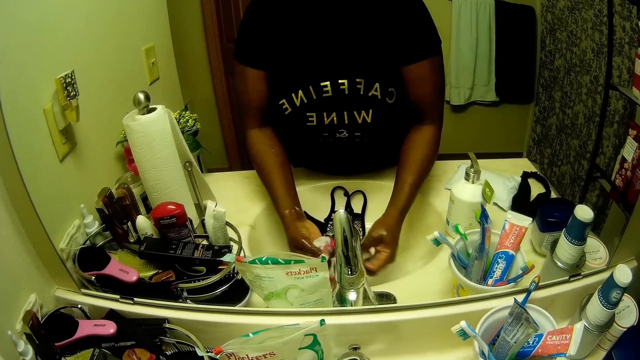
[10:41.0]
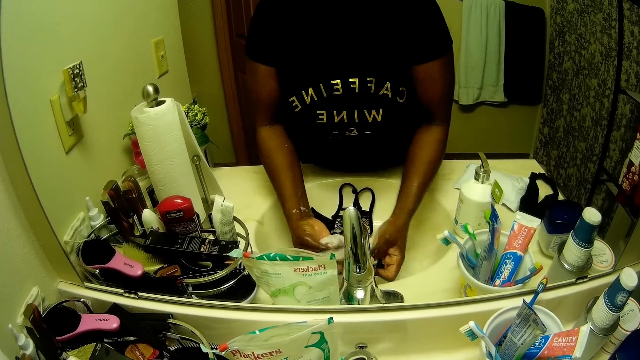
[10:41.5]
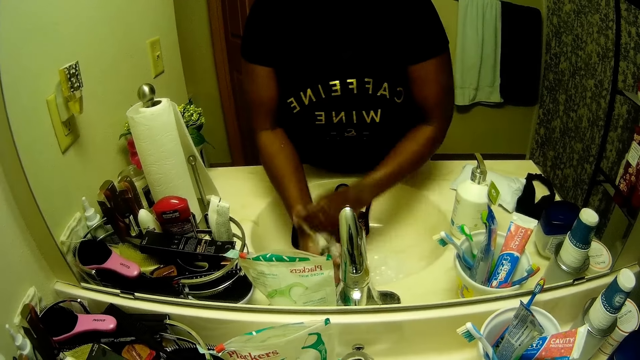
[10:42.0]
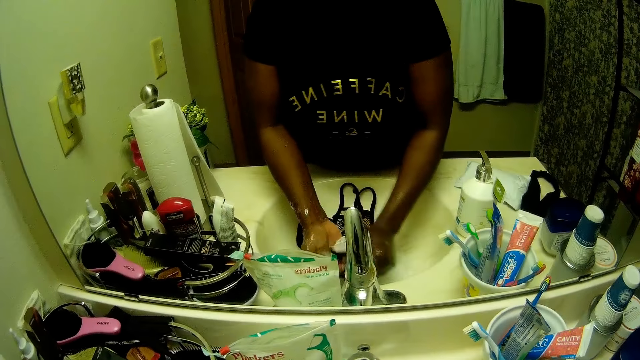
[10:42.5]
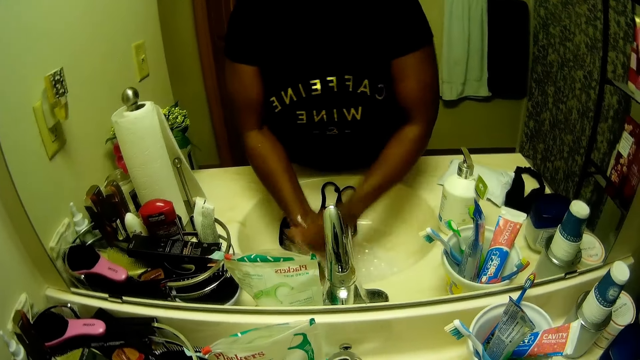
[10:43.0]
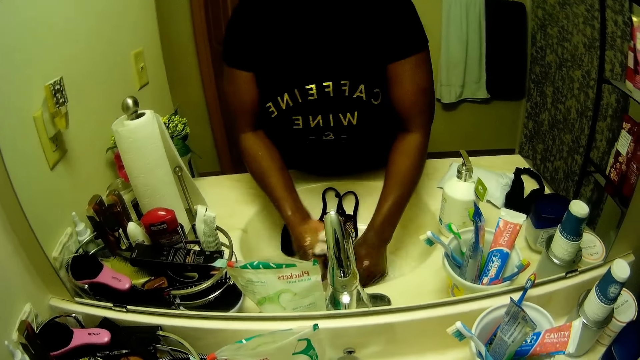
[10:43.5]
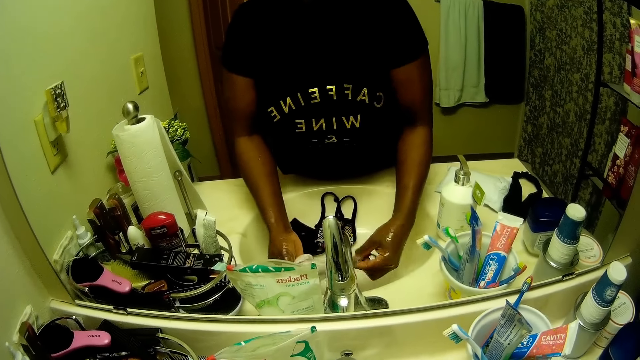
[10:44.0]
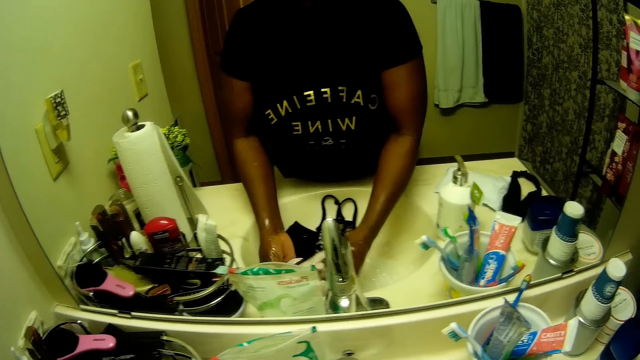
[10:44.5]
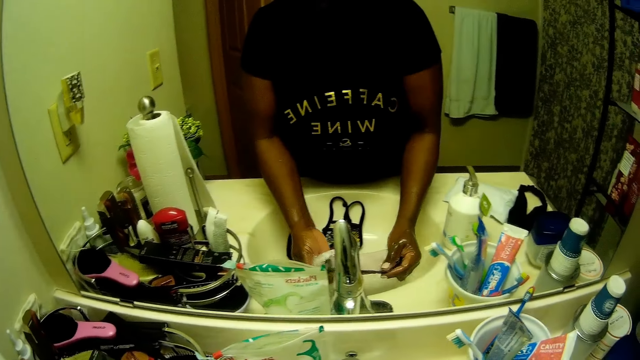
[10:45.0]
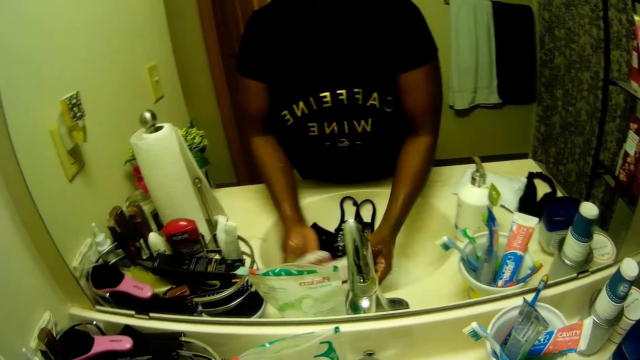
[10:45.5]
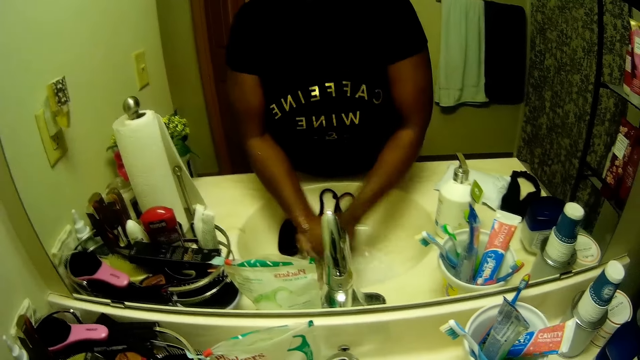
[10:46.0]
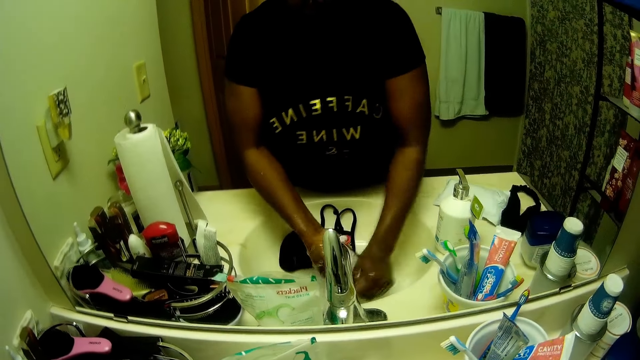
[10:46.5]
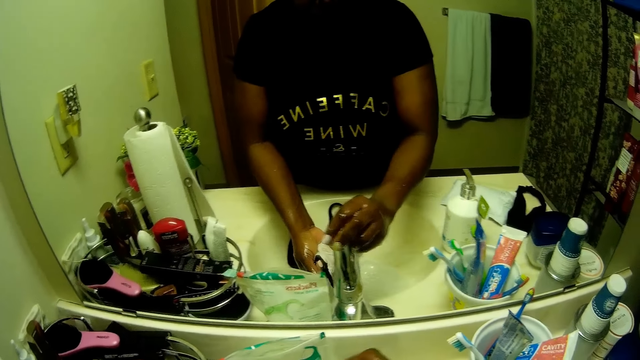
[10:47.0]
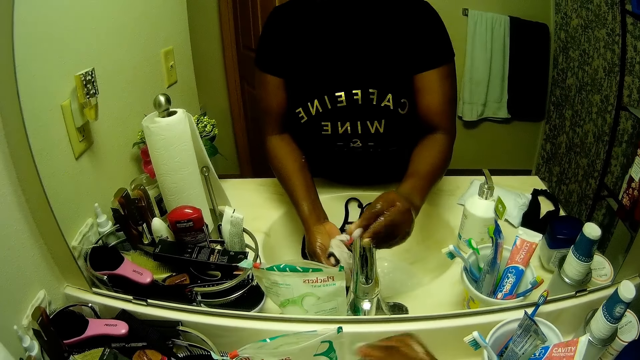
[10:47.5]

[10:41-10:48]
The camera wearer regulates the tap with her right hand.

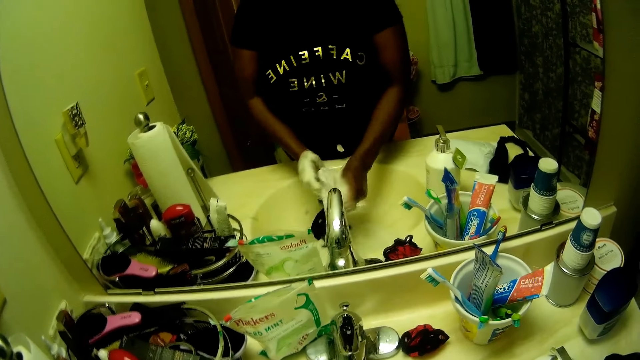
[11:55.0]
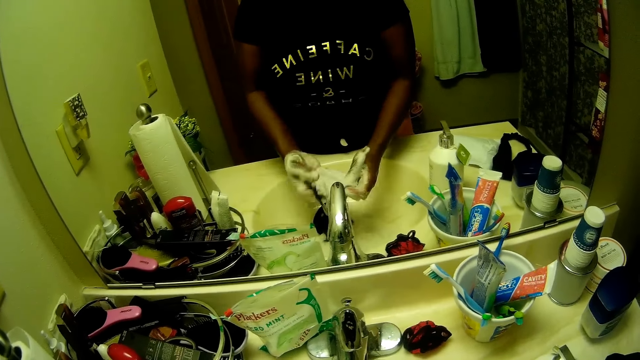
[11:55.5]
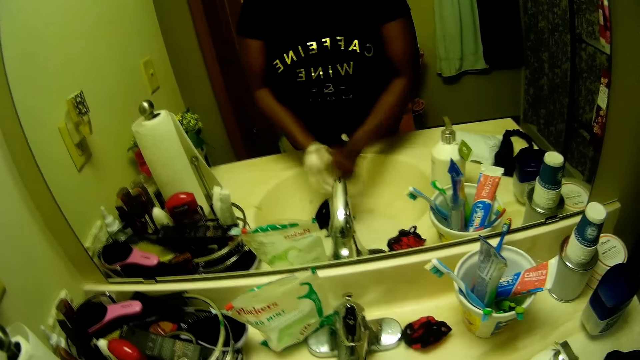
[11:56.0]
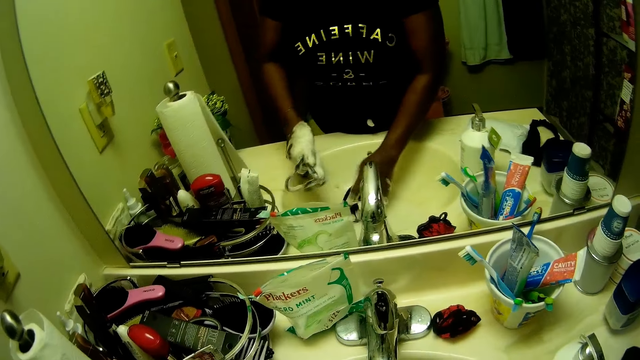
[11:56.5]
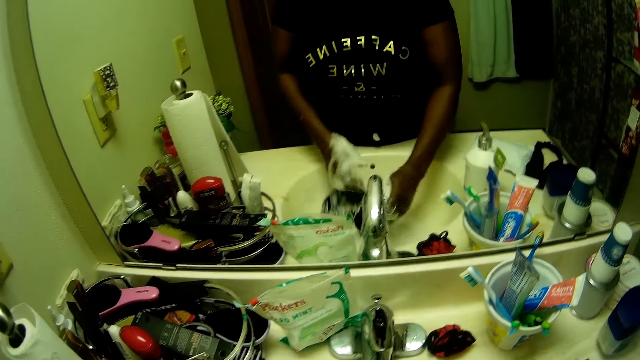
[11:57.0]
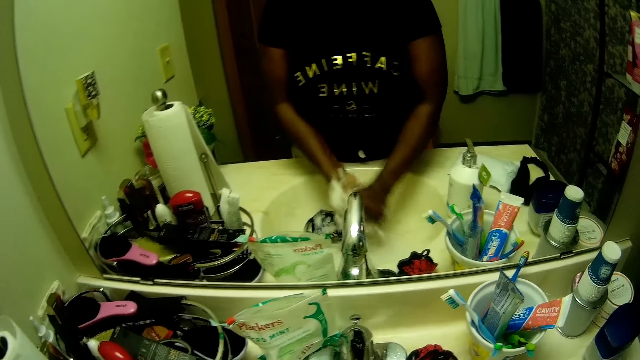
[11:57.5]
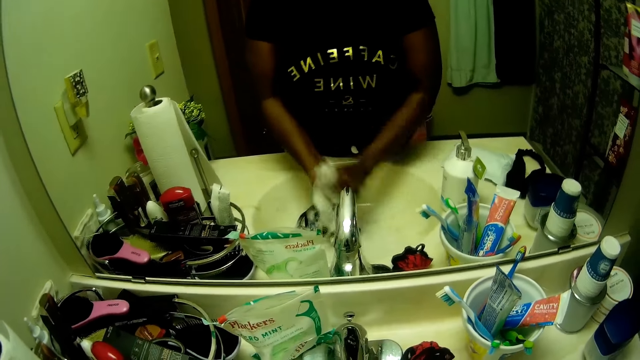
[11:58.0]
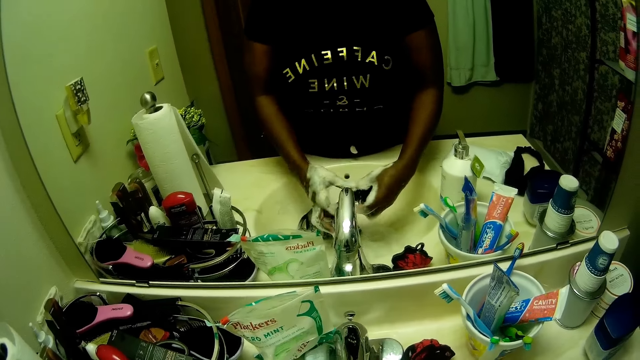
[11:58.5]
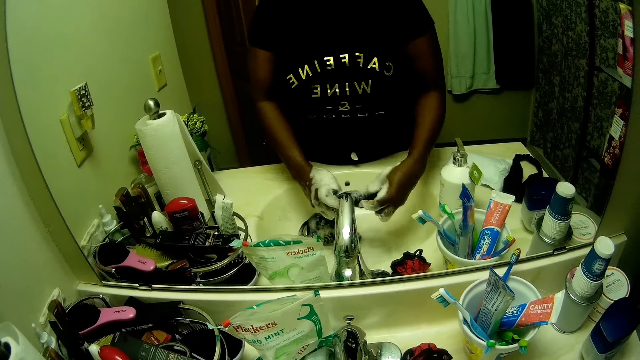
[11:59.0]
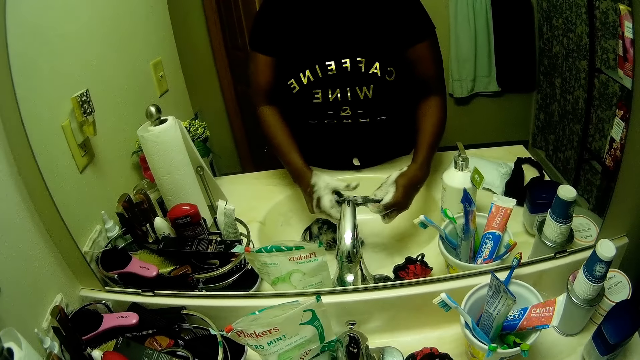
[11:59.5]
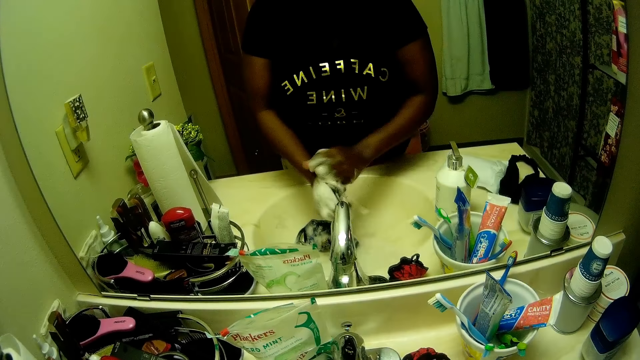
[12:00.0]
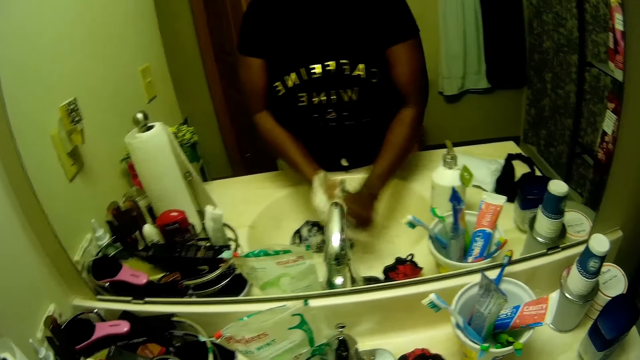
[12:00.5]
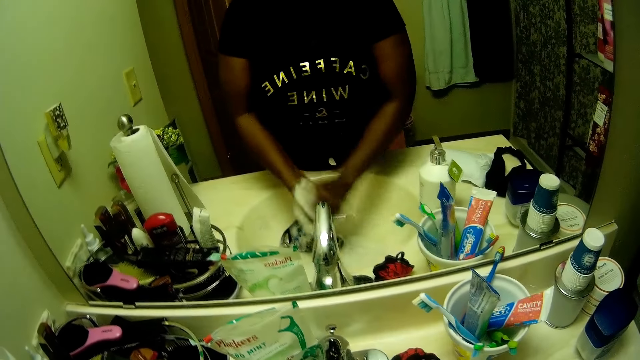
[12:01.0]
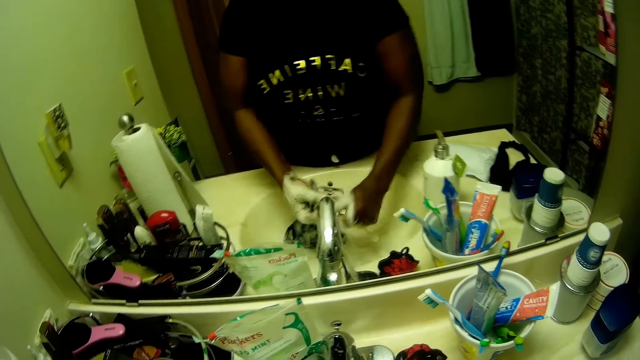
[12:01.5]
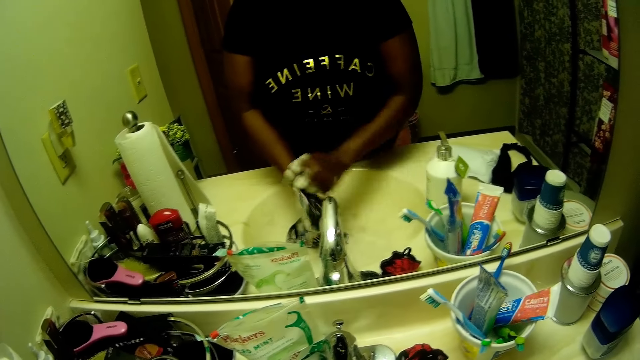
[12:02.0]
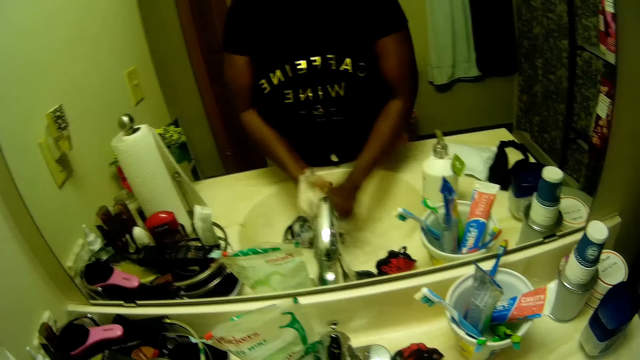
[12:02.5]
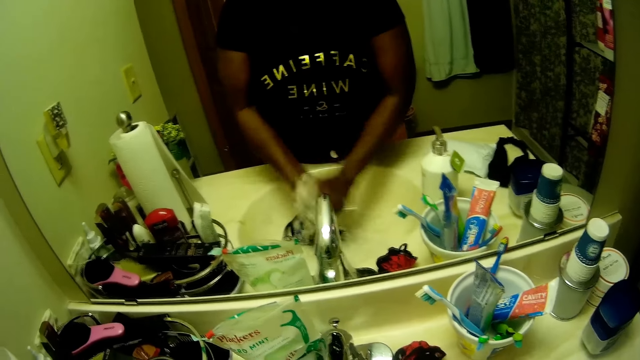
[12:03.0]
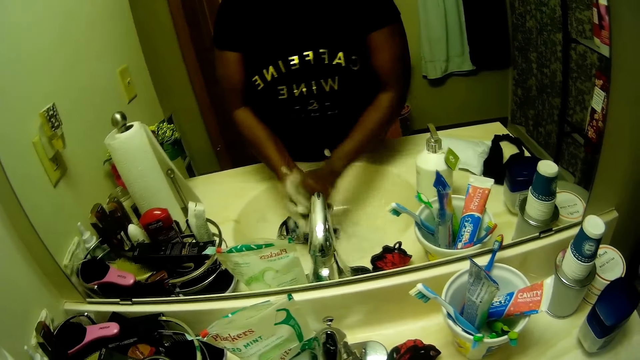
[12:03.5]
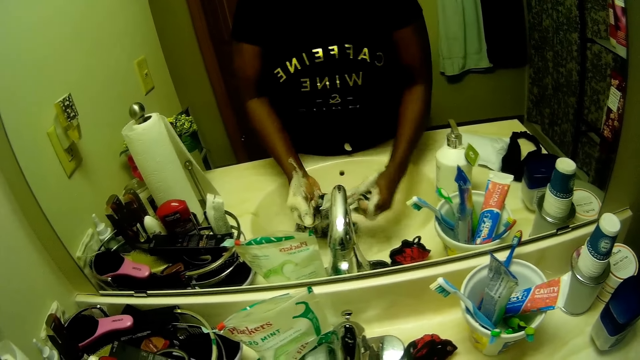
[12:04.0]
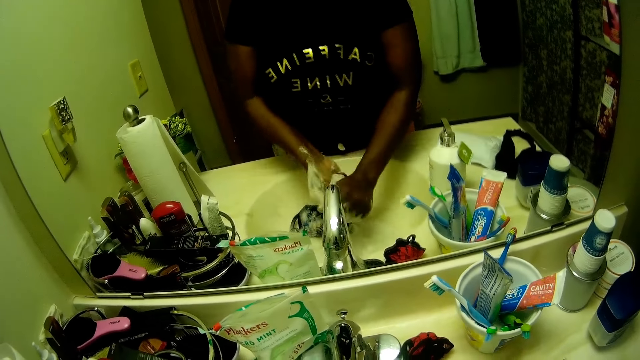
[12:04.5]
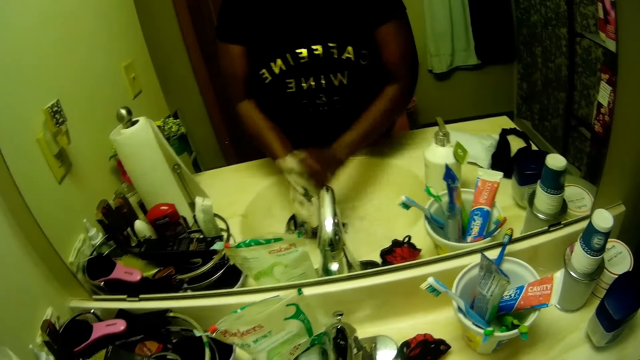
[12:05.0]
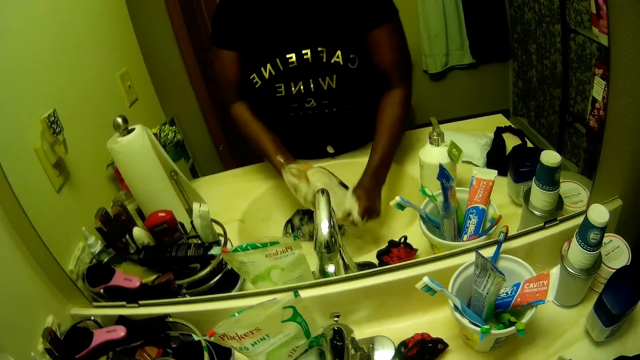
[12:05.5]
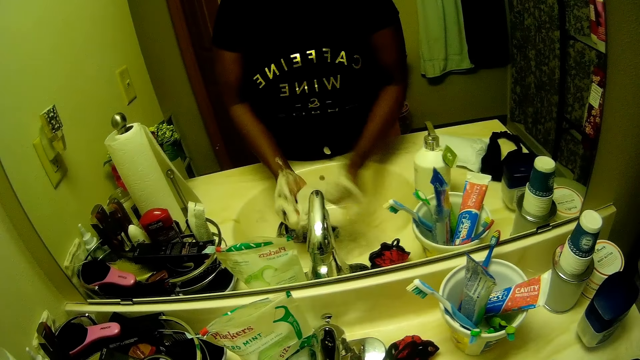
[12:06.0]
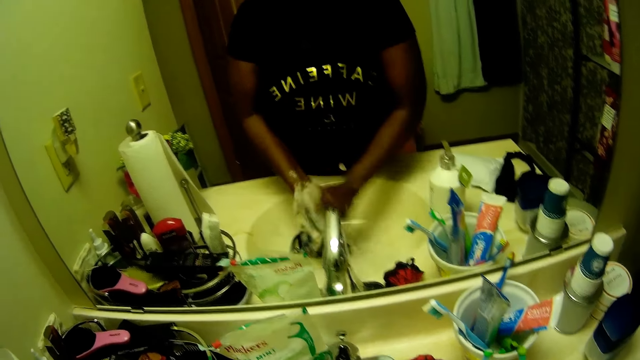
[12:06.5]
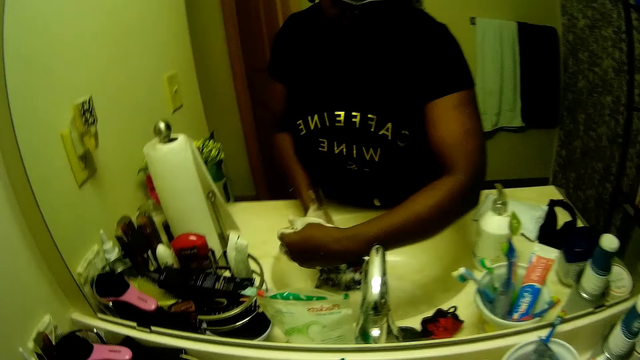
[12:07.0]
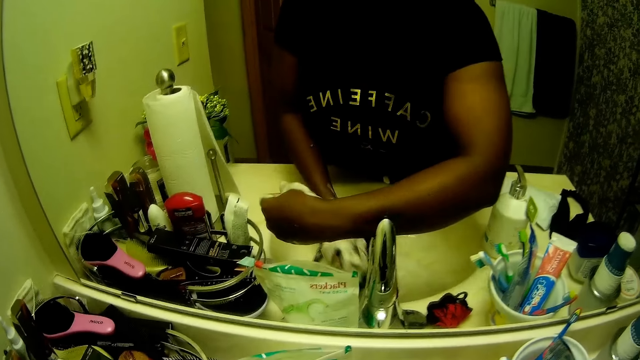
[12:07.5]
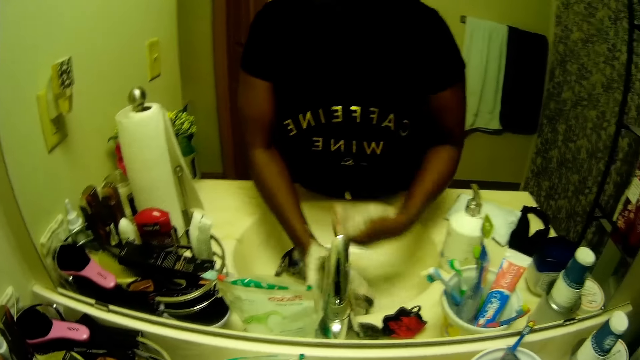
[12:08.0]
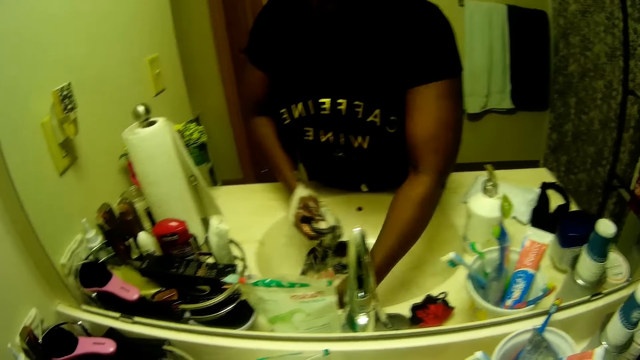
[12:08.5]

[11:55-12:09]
The camera wearer drops the nose mask in her left hand on the sink. She picks the nose mask from the sink with her right hand. She washes the nose mask with both hands. She opens the tap with her right hand. She washes the nose mask with both hands in the sink.
